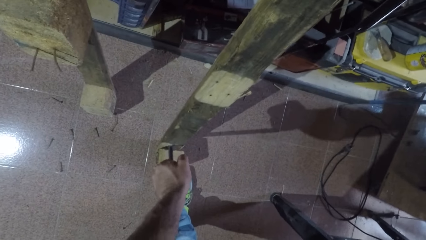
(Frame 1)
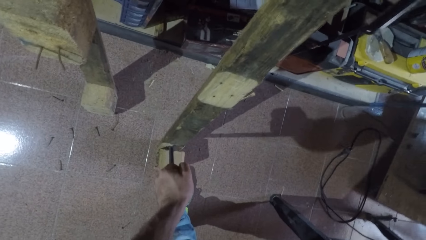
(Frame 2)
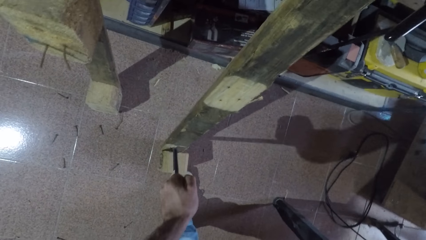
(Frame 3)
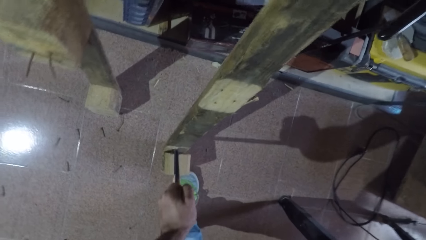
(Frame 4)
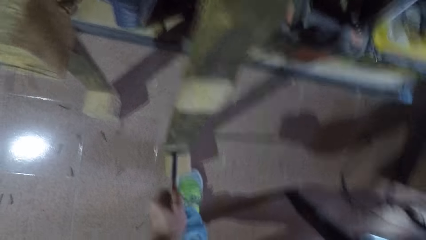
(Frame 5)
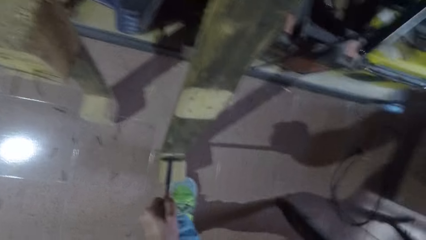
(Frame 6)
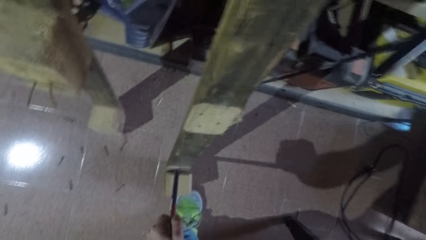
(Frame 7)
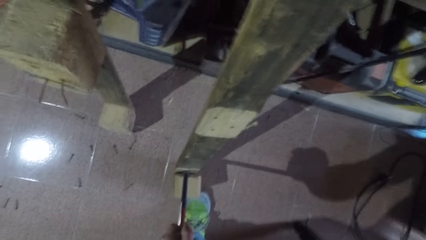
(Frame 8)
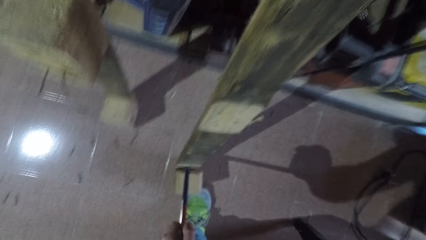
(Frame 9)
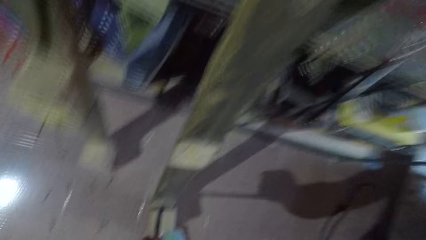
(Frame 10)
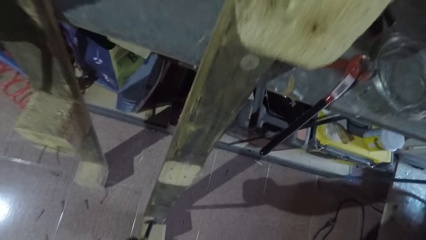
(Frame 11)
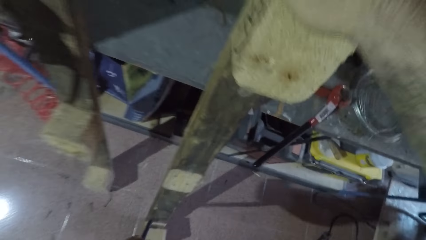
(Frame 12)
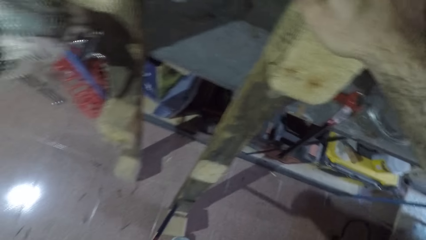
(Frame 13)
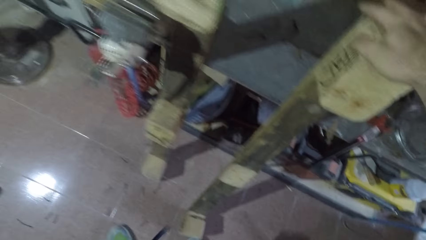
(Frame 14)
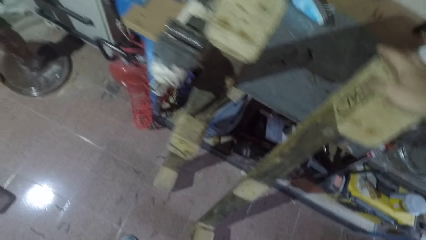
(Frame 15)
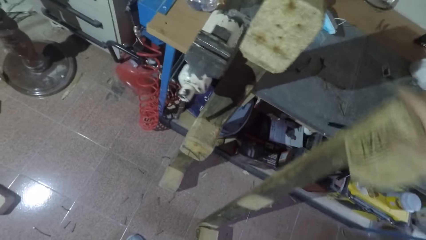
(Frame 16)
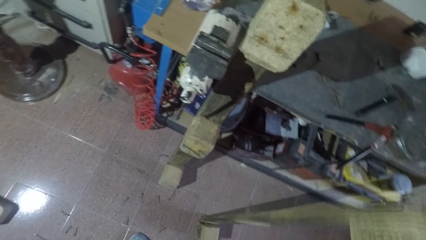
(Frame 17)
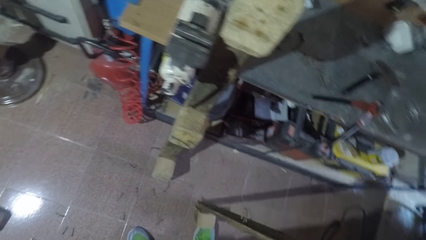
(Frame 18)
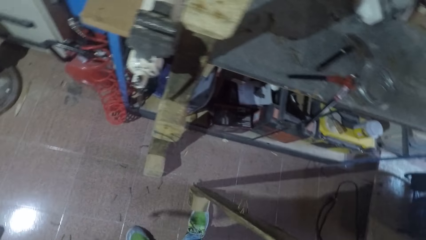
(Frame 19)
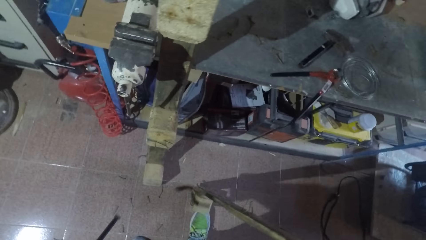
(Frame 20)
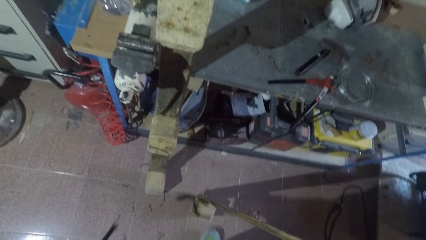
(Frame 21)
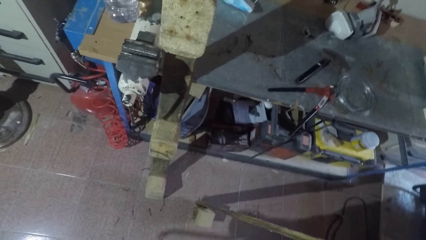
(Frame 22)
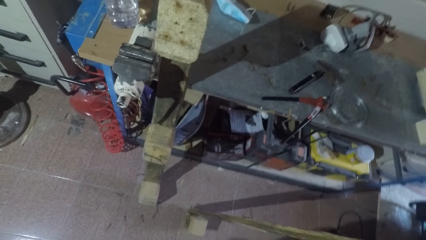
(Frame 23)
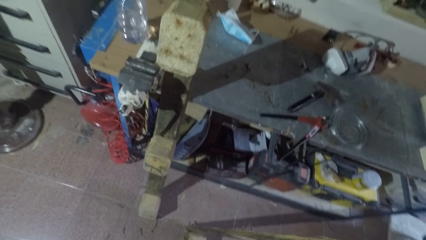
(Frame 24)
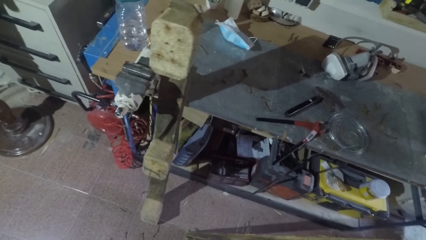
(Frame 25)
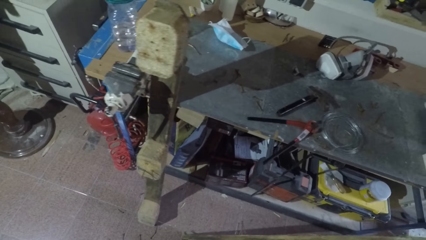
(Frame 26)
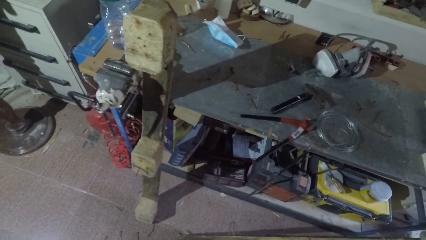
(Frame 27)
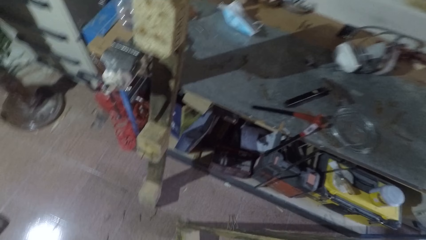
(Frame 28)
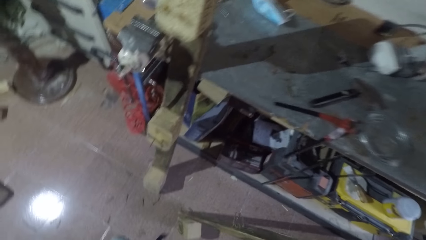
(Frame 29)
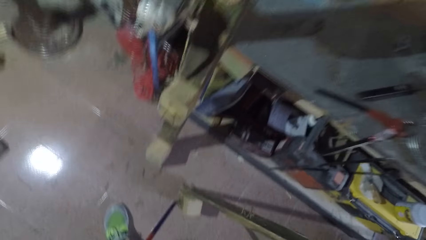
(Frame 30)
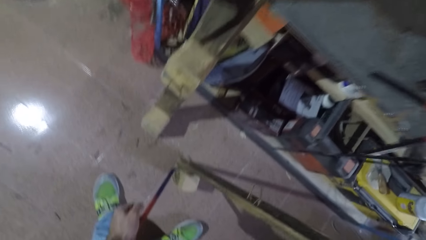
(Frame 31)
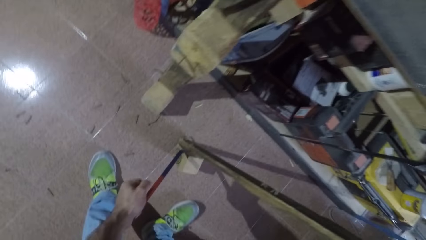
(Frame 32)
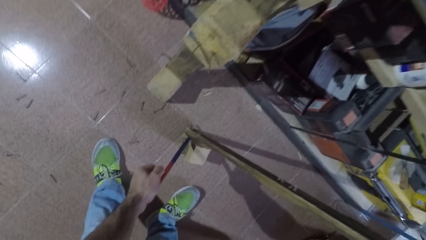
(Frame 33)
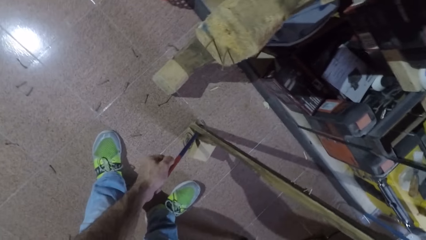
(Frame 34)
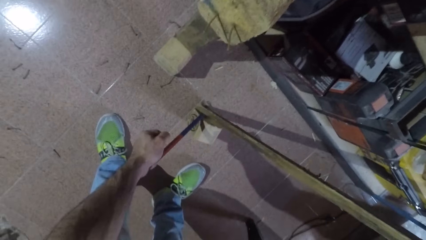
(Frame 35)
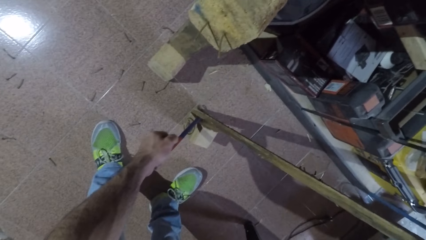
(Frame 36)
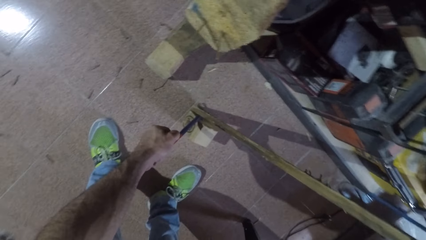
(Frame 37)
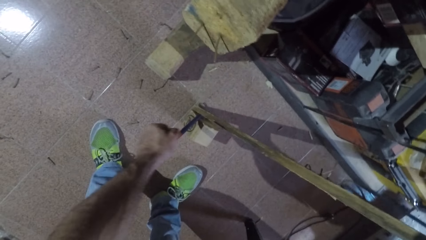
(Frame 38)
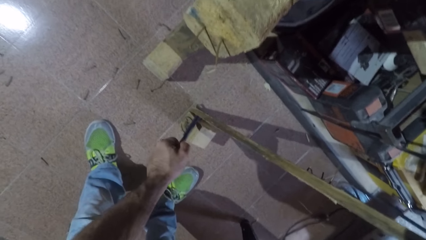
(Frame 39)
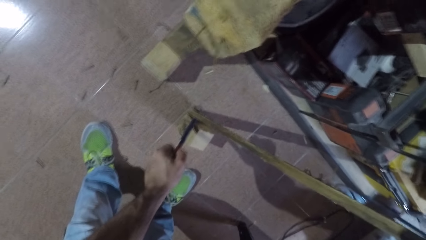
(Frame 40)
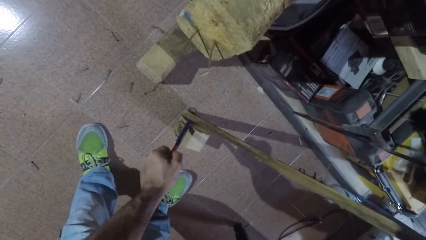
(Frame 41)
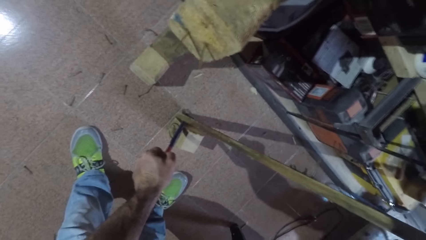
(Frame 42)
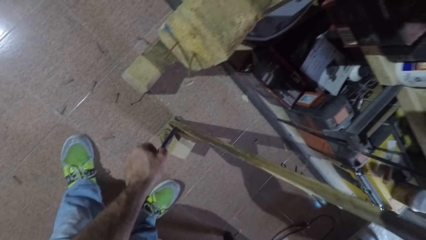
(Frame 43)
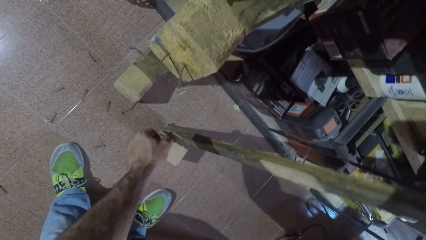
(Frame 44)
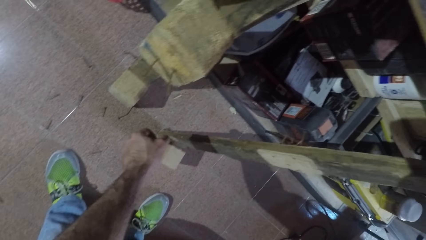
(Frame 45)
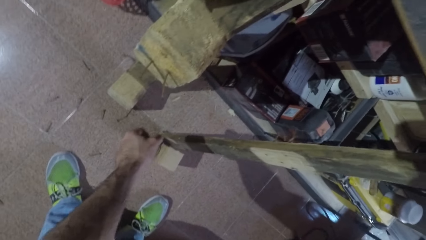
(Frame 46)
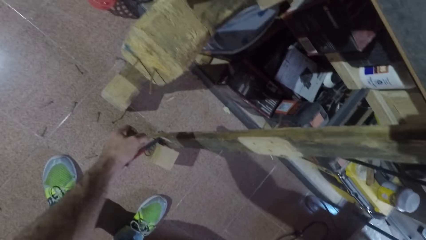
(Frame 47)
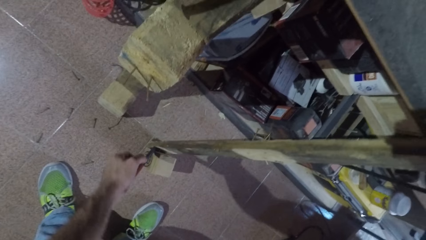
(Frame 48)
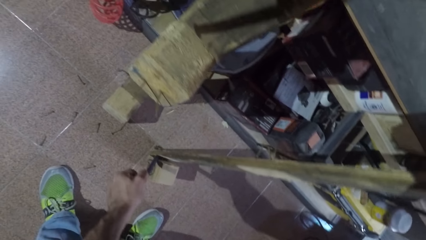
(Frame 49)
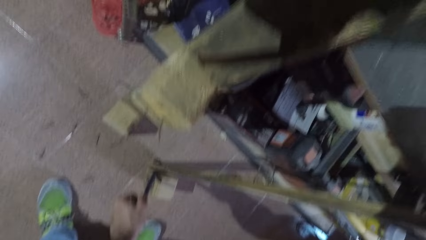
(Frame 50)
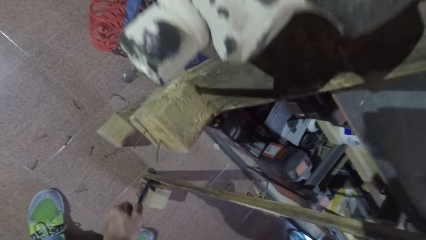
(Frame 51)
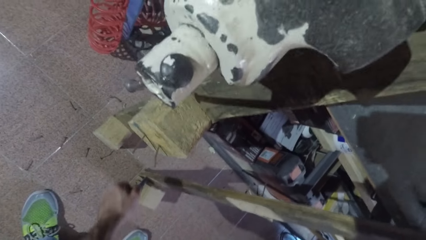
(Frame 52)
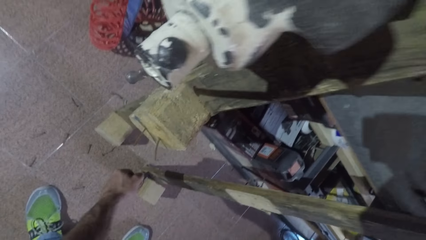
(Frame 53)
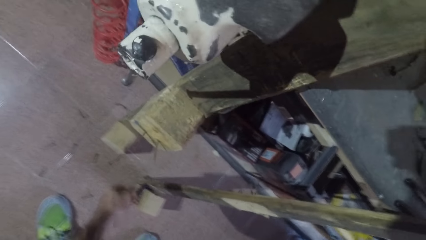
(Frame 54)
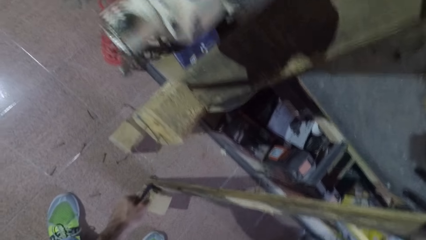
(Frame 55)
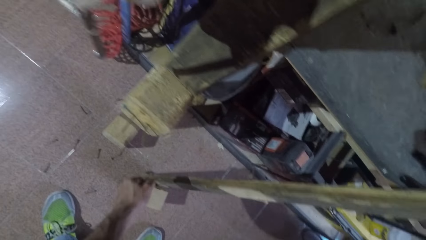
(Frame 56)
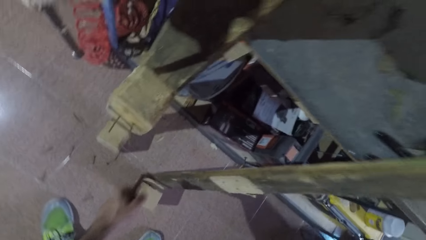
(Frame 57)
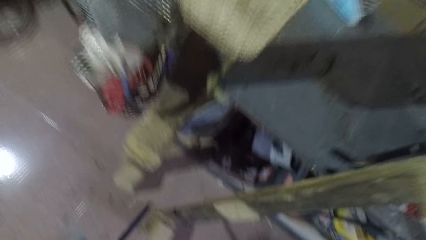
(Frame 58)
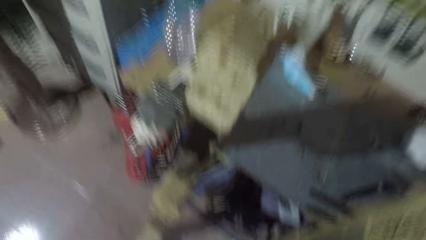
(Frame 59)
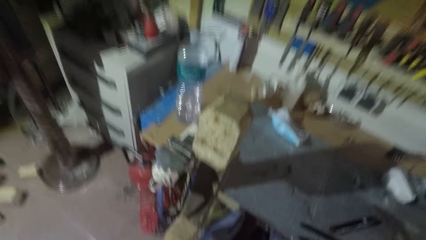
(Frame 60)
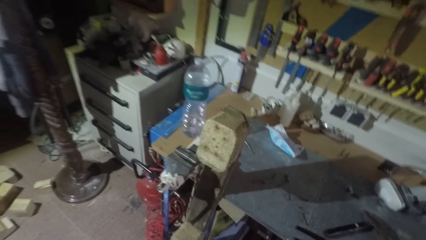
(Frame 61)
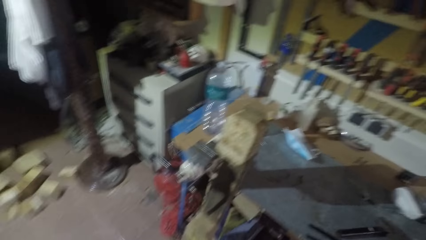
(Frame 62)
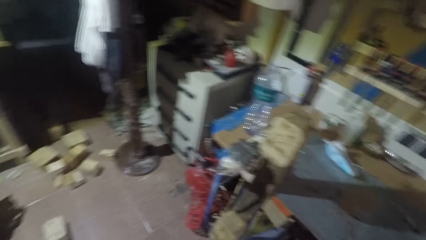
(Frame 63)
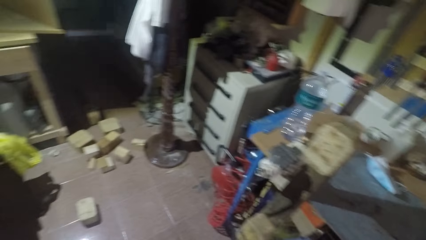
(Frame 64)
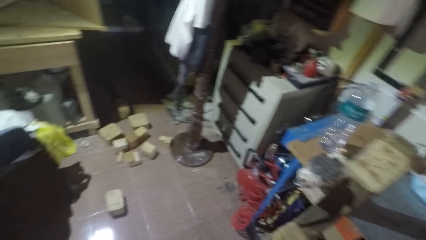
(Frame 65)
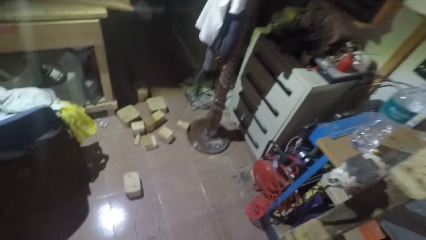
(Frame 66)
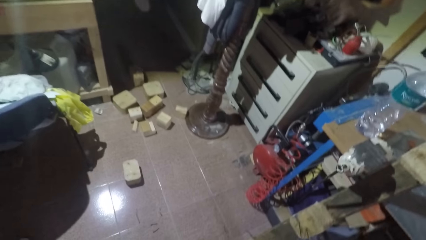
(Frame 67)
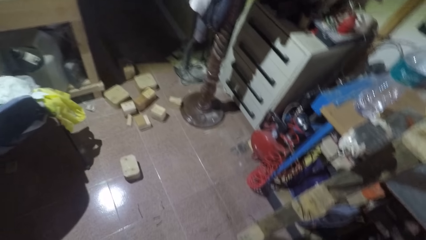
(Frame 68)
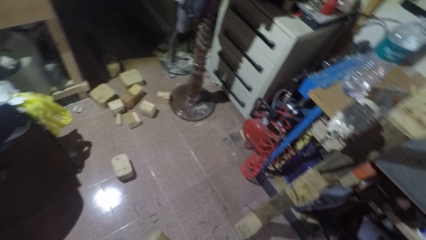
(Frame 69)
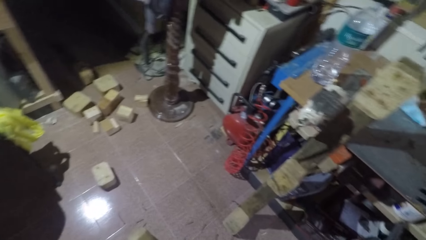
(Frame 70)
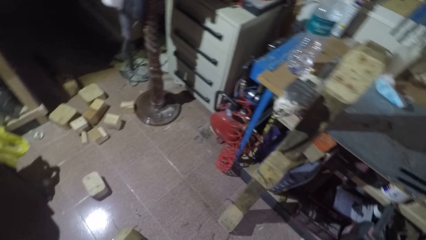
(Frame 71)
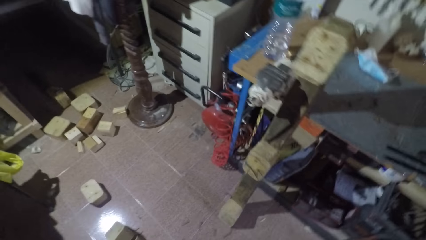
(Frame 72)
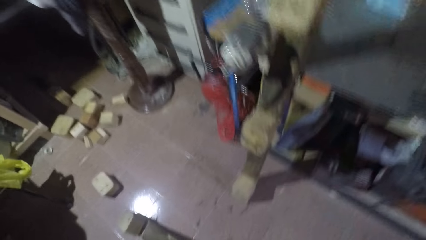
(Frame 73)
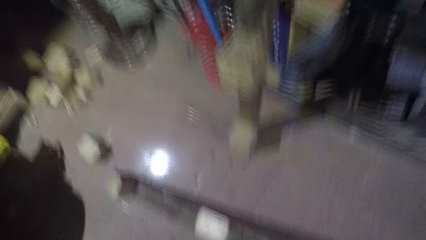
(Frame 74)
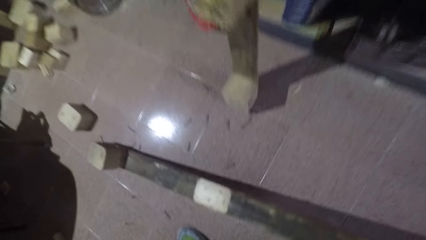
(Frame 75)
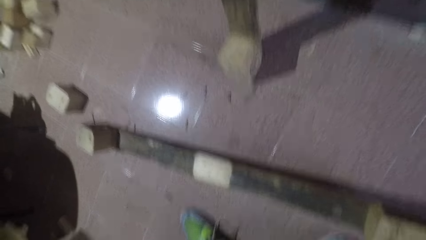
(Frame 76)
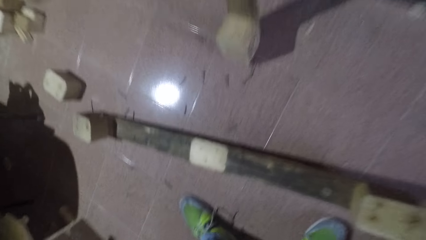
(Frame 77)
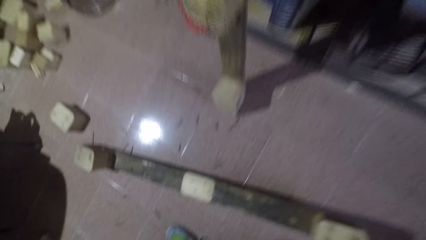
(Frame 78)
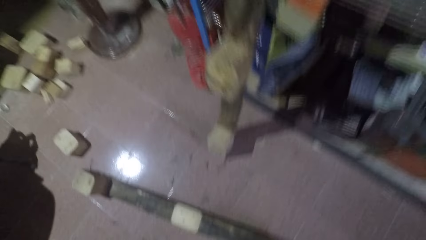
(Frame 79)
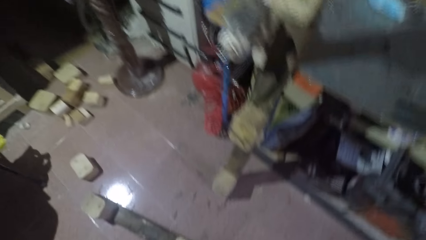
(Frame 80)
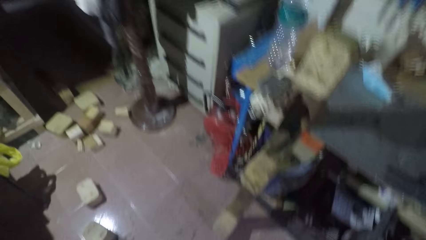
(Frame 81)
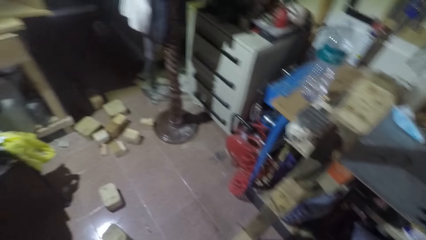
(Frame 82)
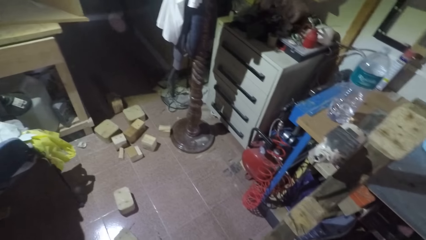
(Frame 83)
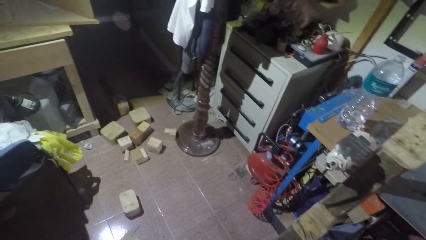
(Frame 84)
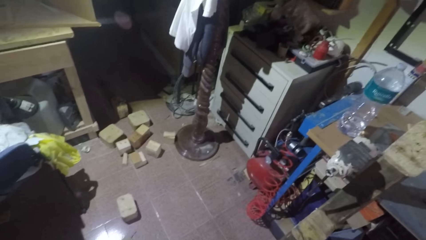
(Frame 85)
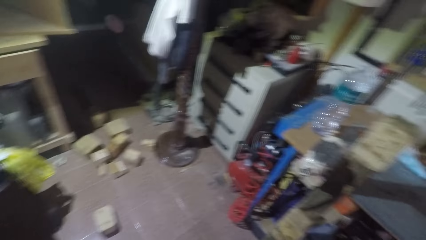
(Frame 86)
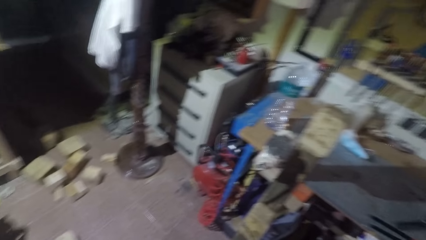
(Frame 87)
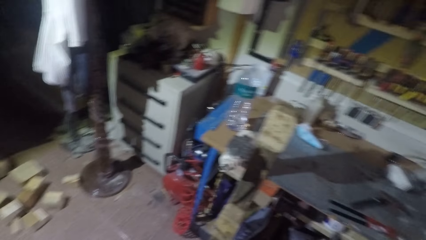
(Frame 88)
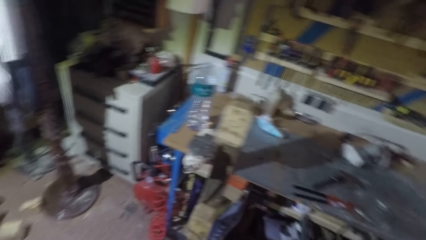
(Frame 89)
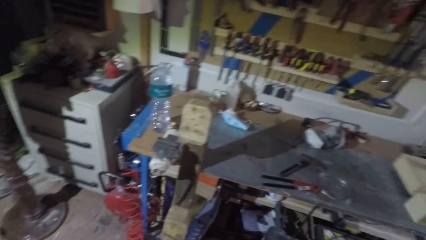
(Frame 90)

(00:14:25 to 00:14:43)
The camera wearer removes the crowbar from the rectangular wood with his left hand. He holds the wood with his hand. He inserts the hook in the wood. He pulls the wood cube from the rectangular wood with the crowbar with his left hand. He removes the crowbar from the rectangular wood with his left hand. He looks around.
